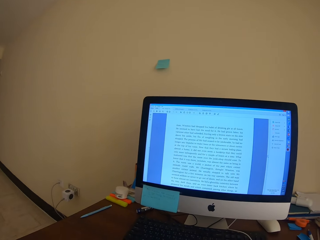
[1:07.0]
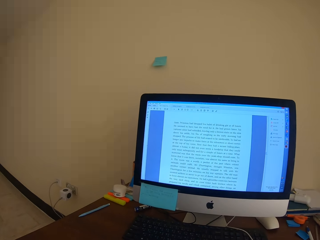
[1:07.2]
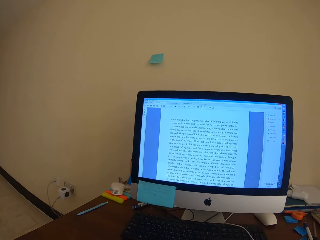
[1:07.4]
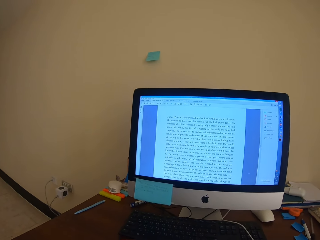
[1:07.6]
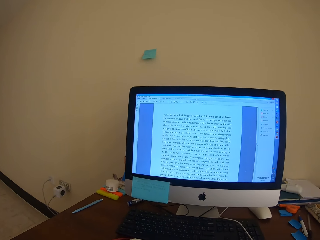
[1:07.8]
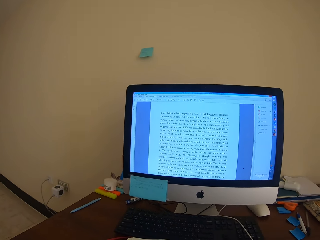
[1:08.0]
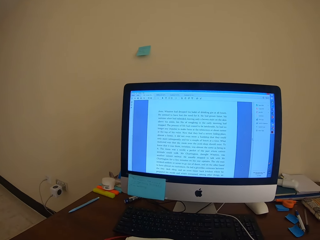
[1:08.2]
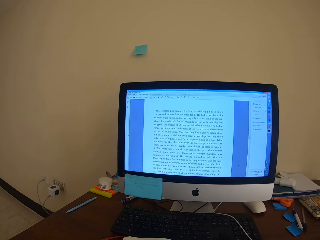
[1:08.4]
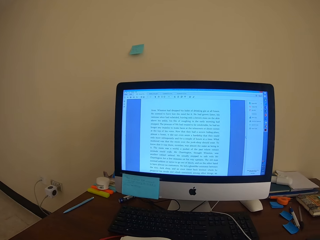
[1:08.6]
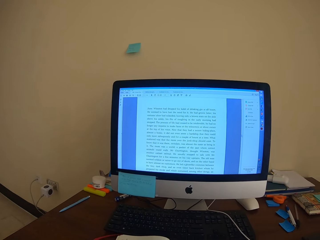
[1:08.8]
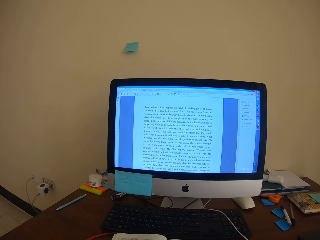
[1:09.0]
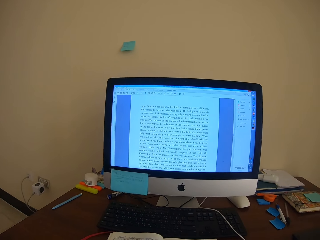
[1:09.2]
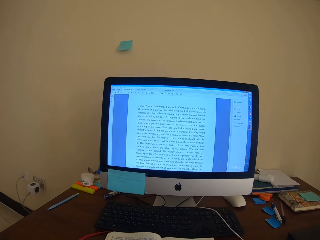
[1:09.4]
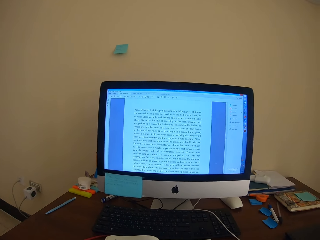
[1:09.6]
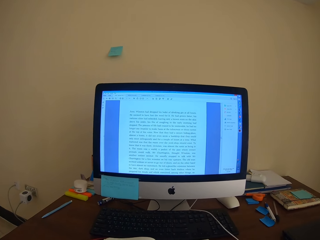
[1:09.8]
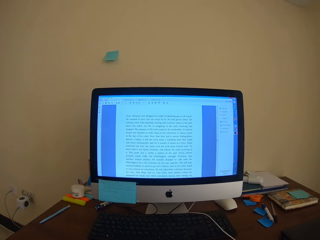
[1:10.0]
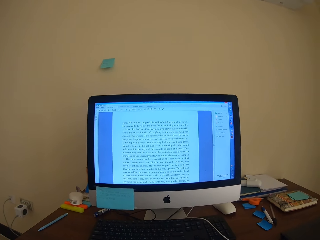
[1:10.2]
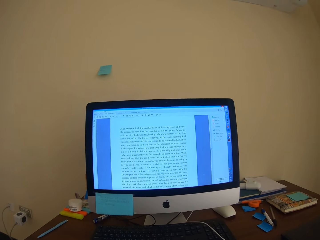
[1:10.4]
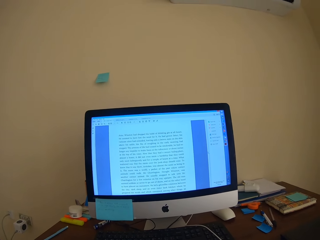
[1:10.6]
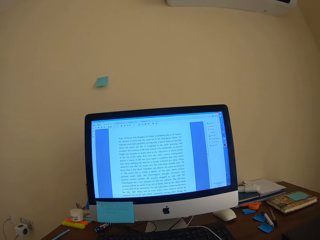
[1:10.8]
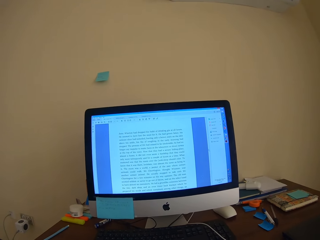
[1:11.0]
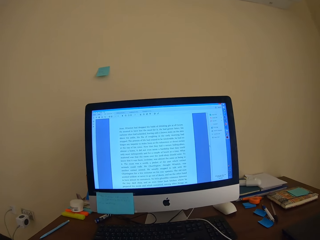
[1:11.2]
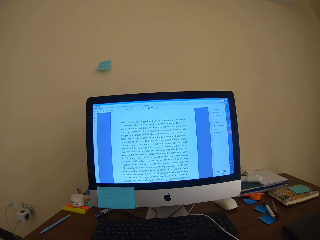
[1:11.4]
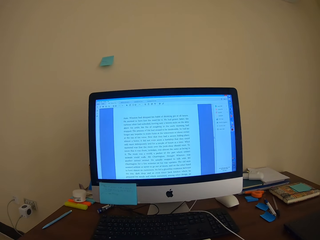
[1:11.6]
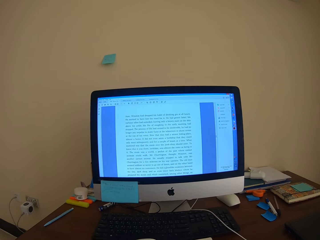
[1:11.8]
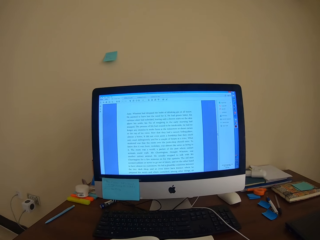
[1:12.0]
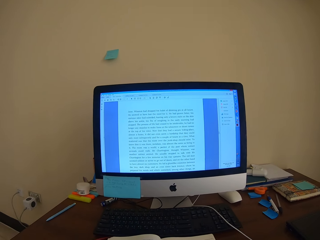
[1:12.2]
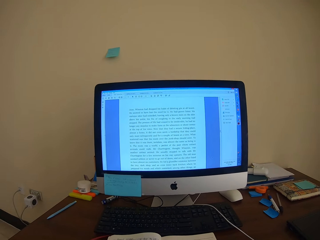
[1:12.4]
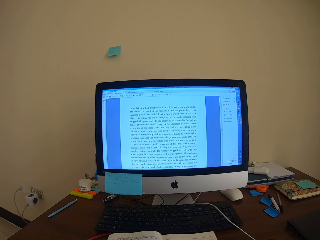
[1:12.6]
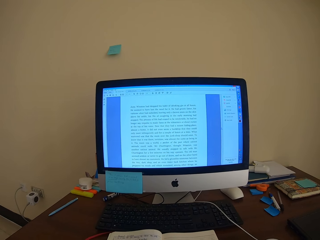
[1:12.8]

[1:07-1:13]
The camera wearer adjusts the camera. They touch the camera with the left hand.
